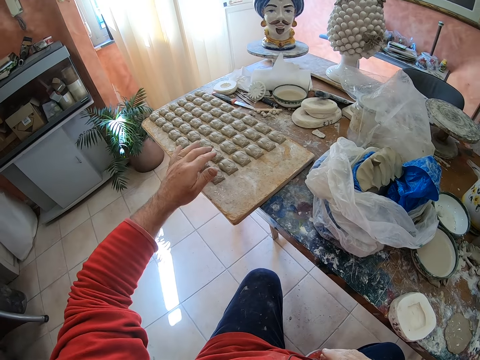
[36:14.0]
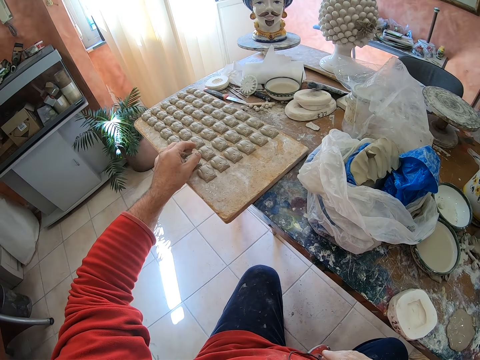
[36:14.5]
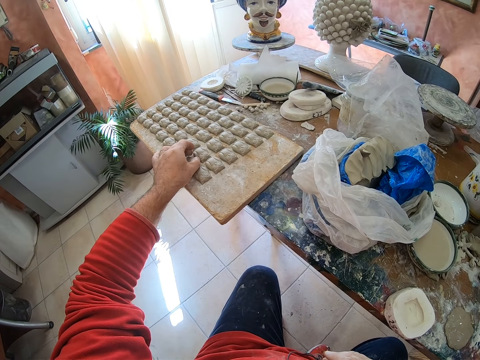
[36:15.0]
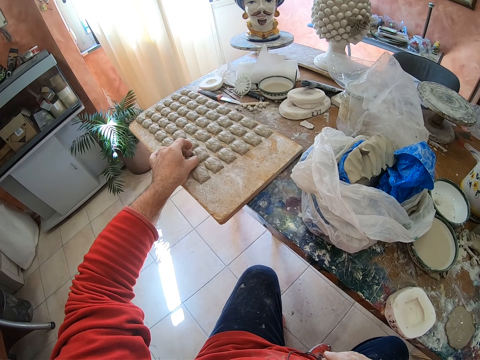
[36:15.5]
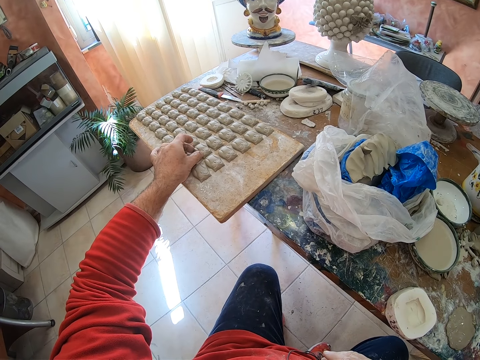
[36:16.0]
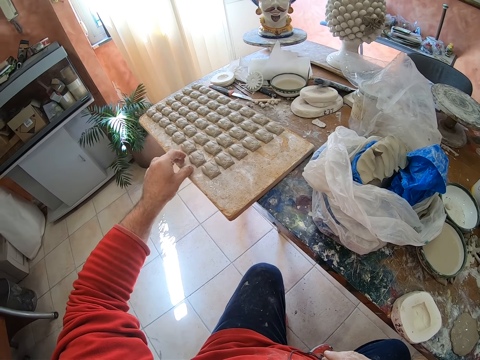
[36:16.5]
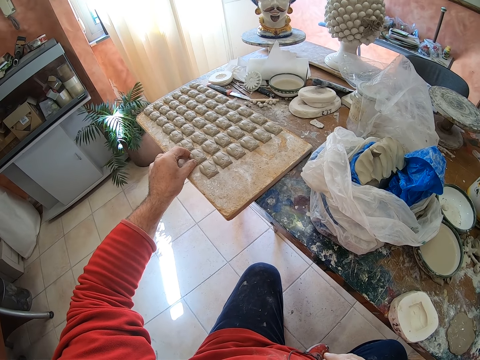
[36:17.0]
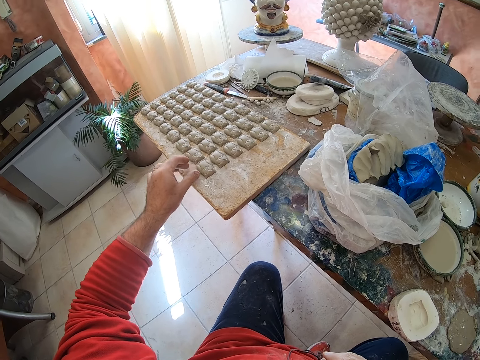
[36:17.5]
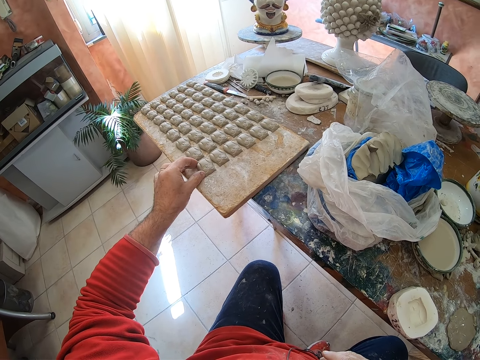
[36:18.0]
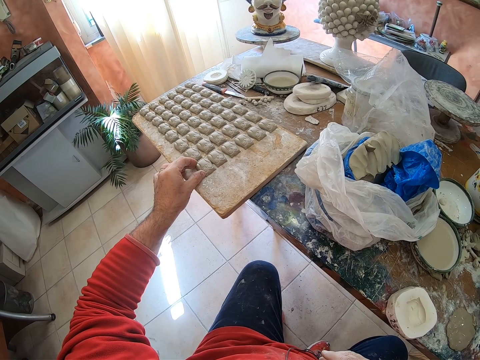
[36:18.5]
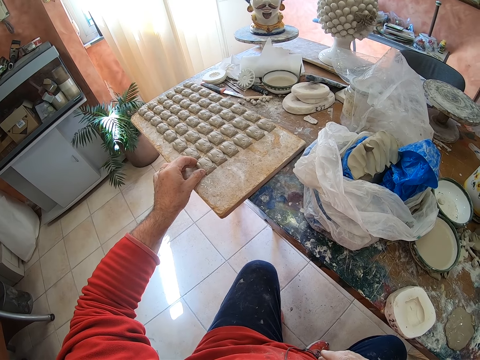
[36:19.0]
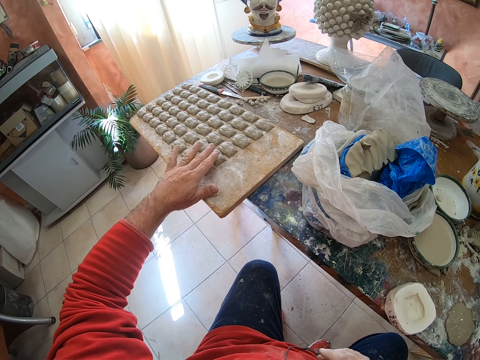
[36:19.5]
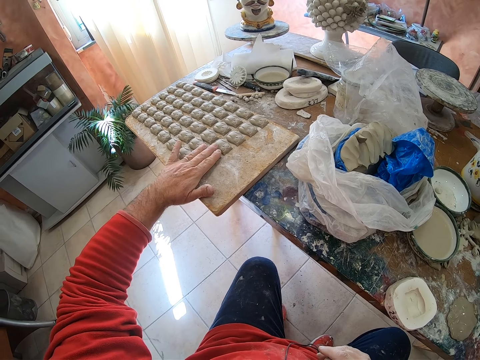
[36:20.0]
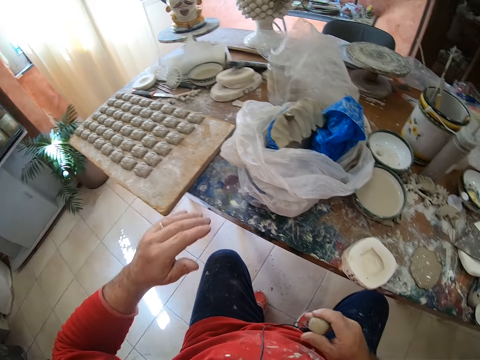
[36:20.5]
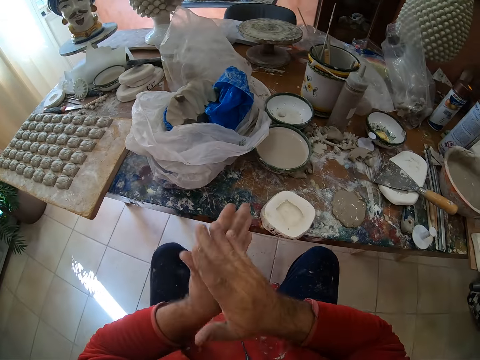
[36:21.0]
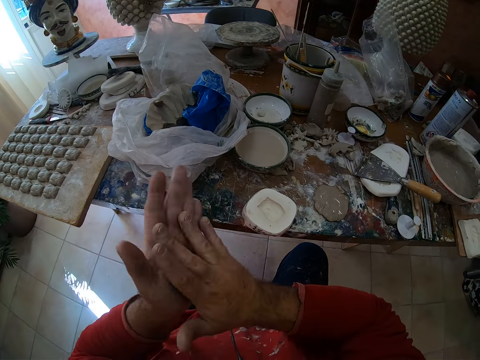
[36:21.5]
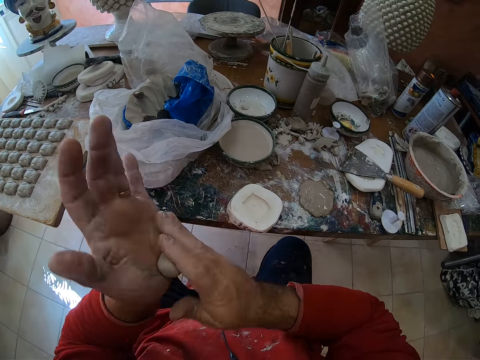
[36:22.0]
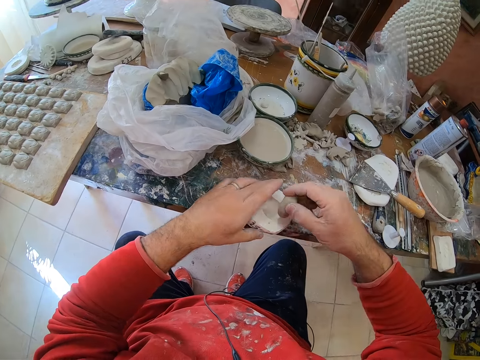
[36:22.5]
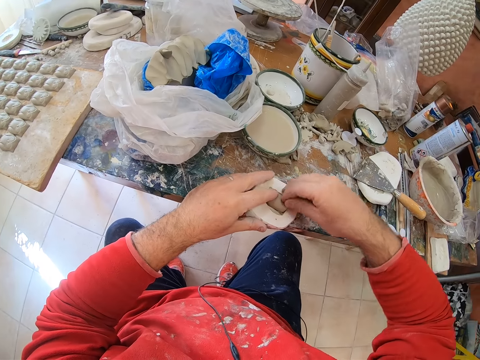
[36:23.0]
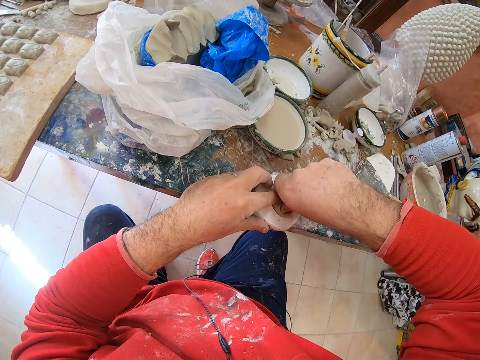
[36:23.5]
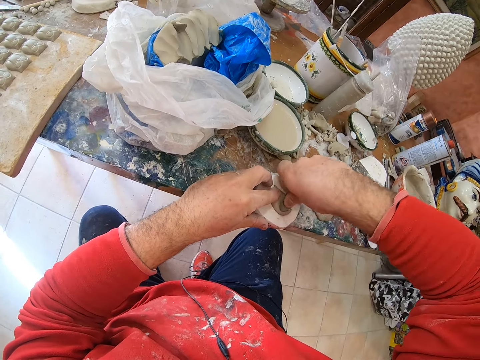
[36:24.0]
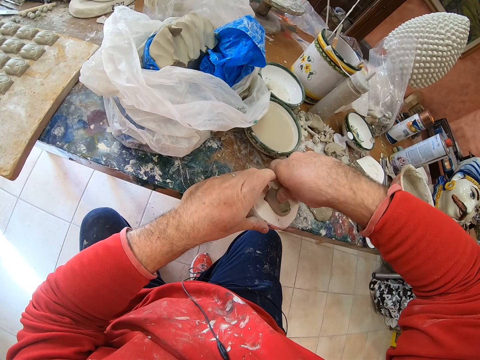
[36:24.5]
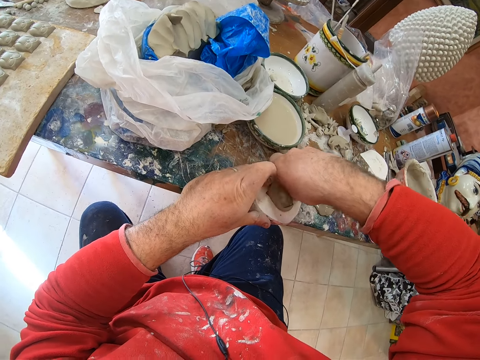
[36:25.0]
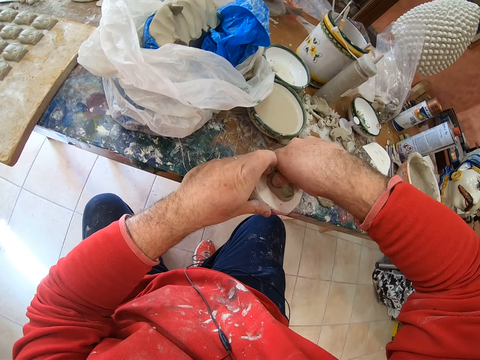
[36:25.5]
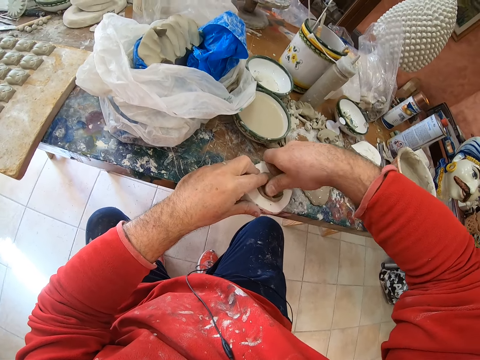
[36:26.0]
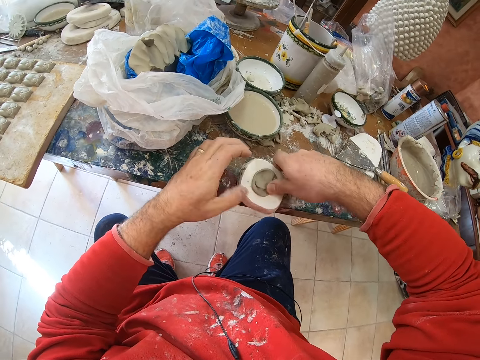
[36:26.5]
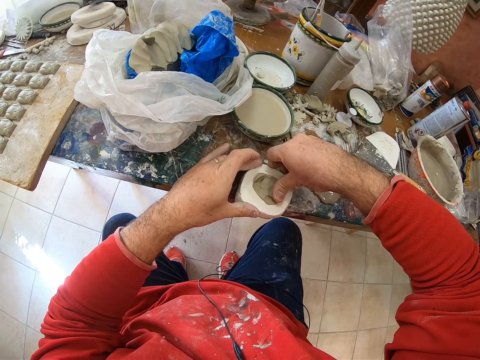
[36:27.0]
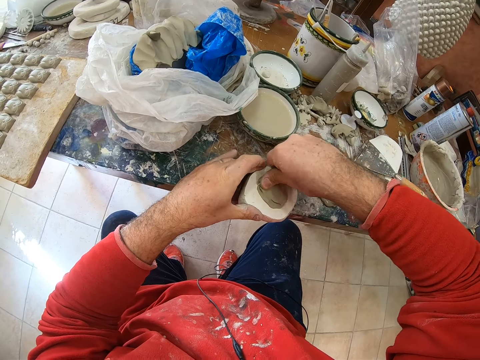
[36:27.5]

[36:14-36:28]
The camera wearer arranges the owl clay molds on the tray. He rolls the clay mold in his hands. He presses the clay mold on the mold shaper.

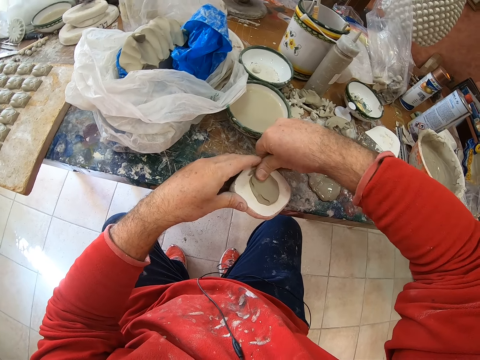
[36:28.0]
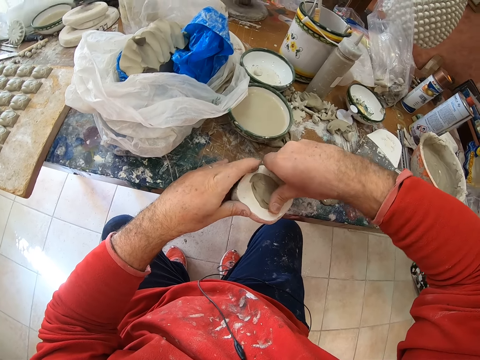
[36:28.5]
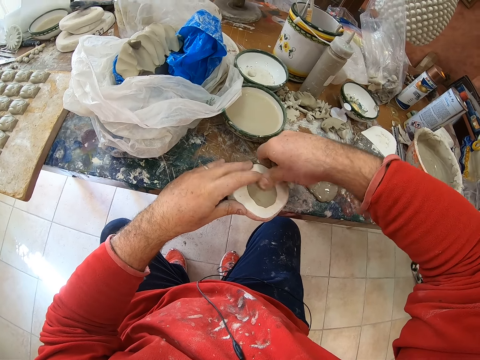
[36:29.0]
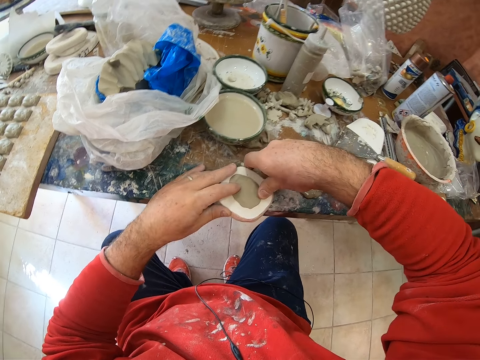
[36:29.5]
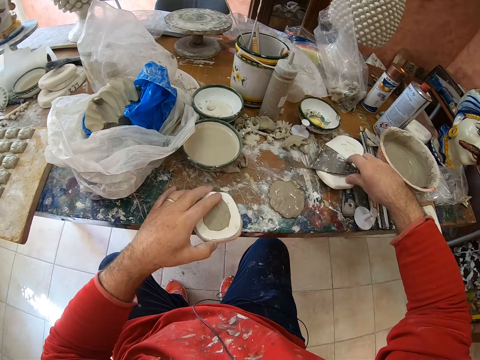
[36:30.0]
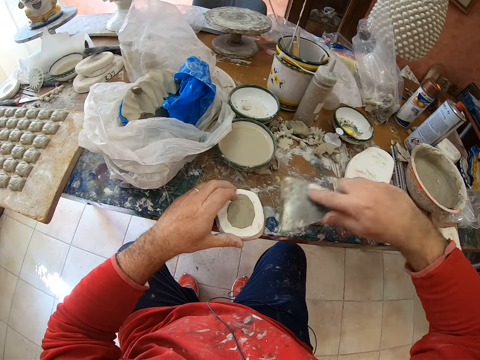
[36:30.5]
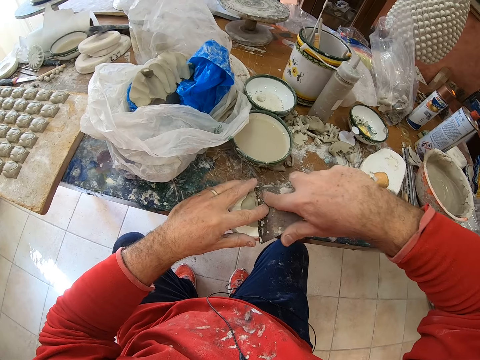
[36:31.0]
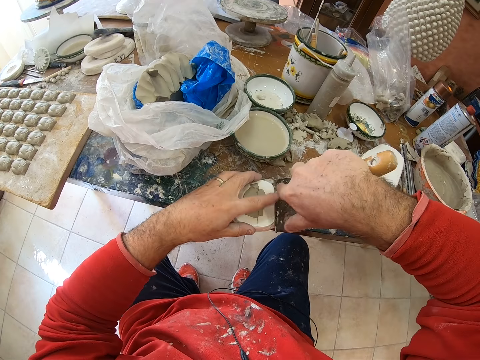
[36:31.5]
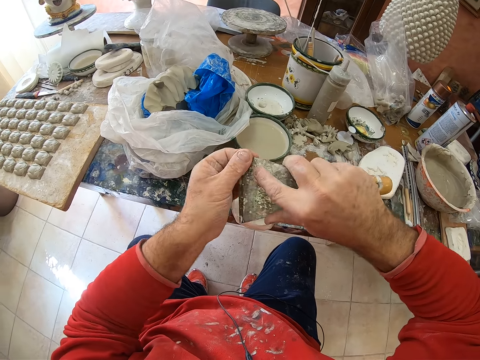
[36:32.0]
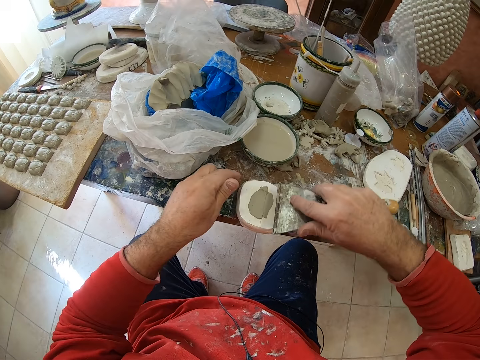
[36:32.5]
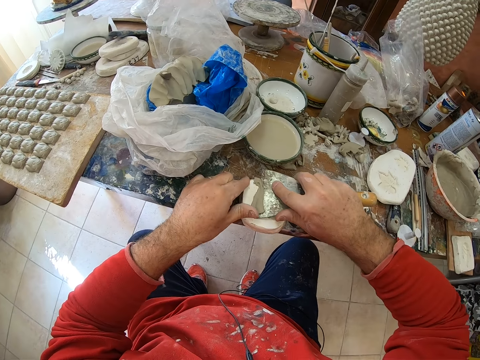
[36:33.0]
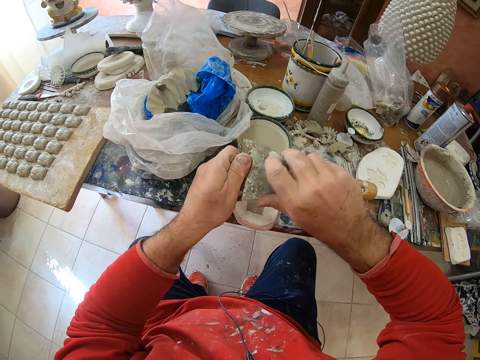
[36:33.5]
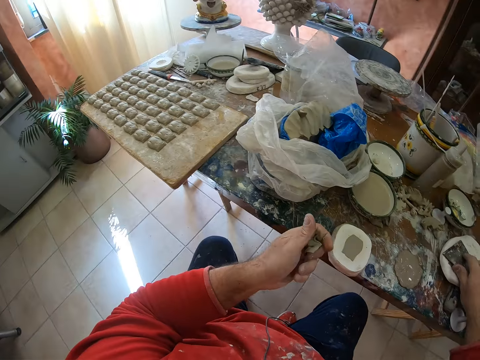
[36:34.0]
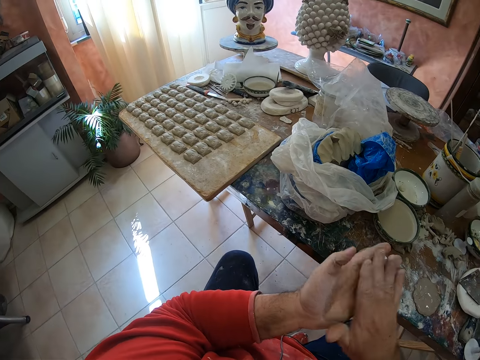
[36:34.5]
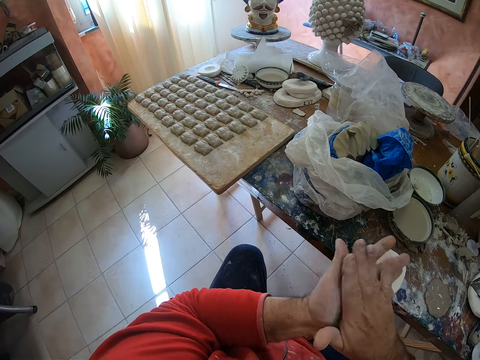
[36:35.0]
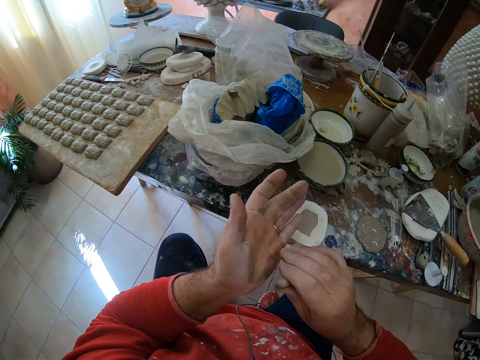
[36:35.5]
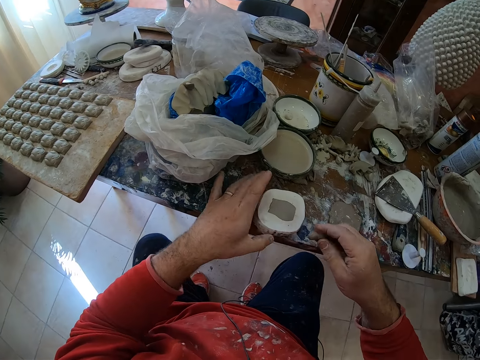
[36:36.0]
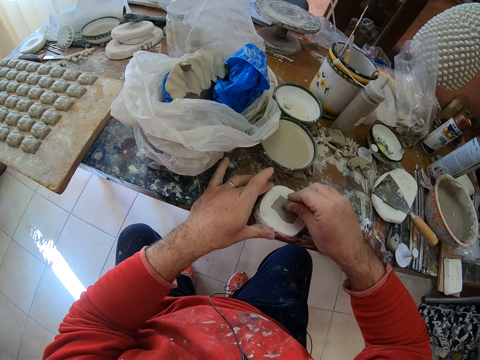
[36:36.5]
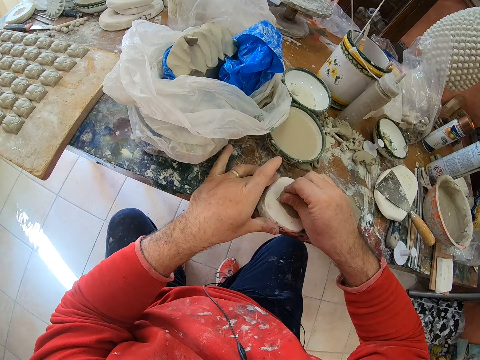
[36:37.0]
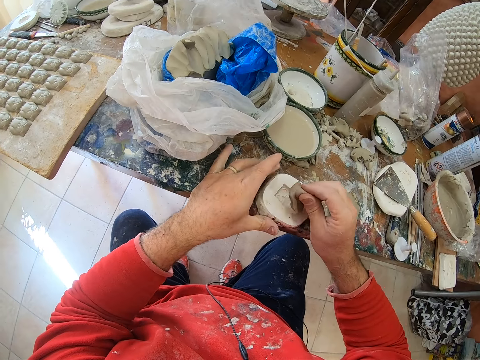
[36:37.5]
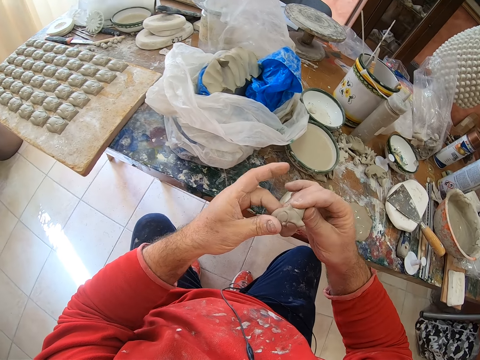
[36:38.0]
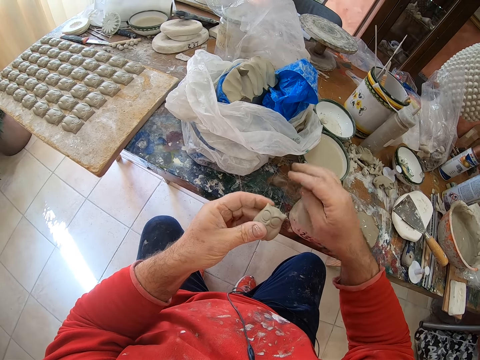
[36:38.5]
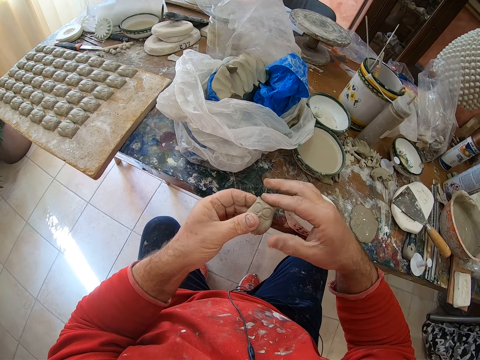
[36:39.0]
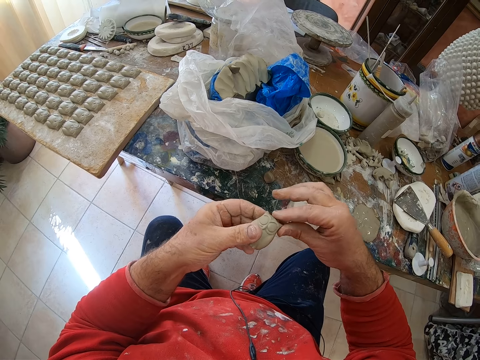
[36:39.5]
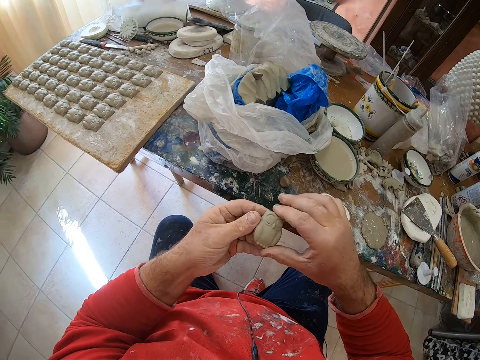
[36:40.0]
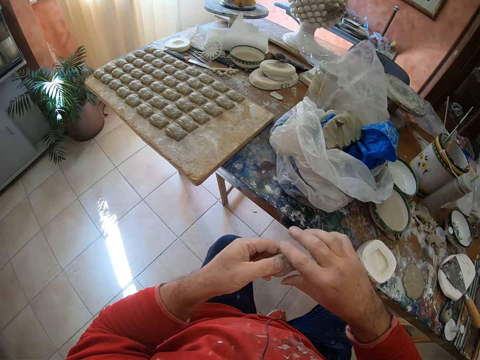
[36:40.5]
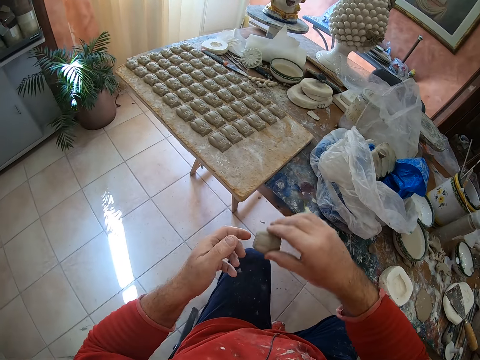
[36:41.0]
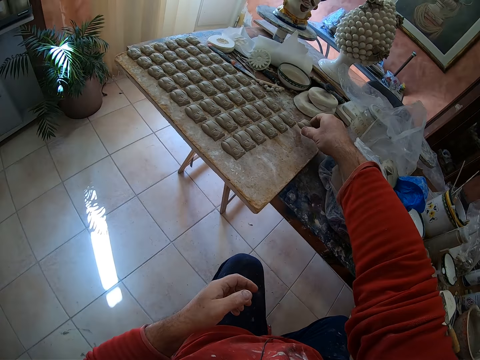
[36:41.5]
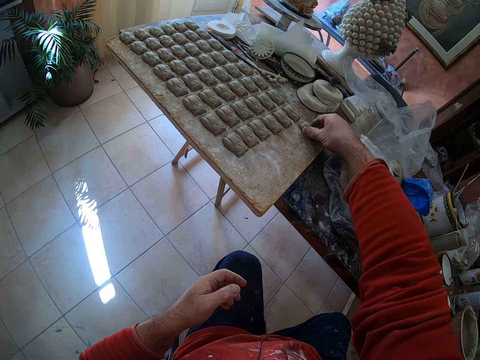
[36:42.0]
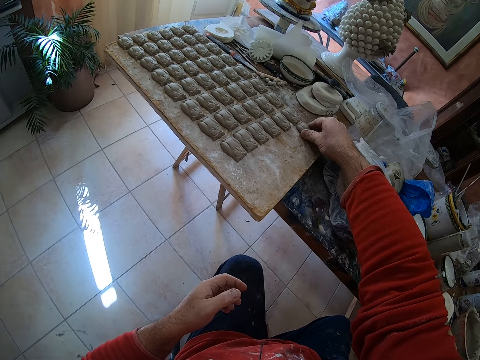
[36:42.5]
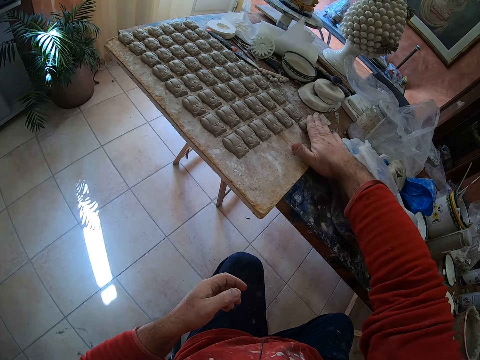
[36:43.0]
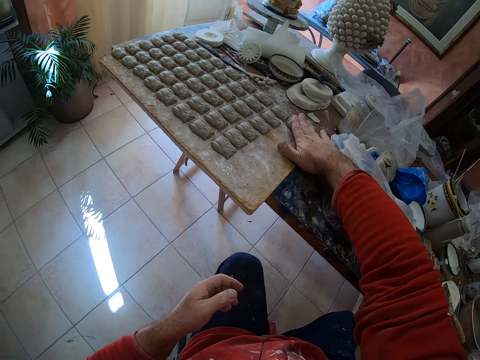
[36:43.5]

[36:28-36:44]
The camera wearer picks up a scraper on the table. He scrapes off excess clay on the mold shaper with the scraper. He puts down the scraper on the table. He rolls the clay mold in his hands. He presses the clay mold on the mold shaper and pulls an owl shaped clay mold from the mold shaper. He drops mud on the table. He smoothens the owl mold's edges with his finger. He puts the owl clay mold on a wooden tray.
